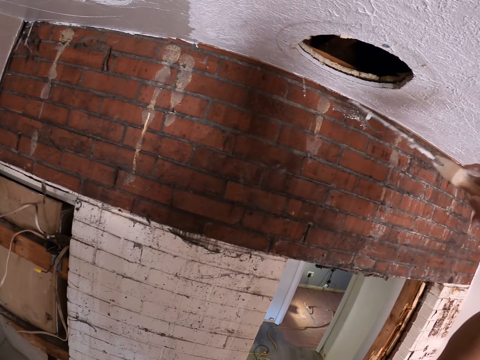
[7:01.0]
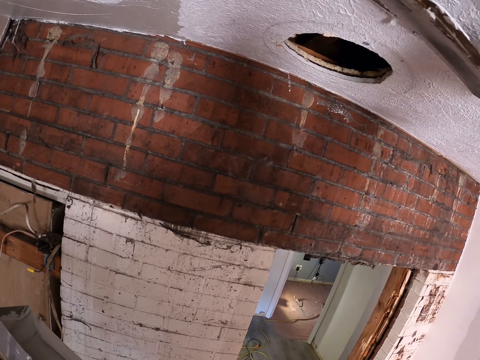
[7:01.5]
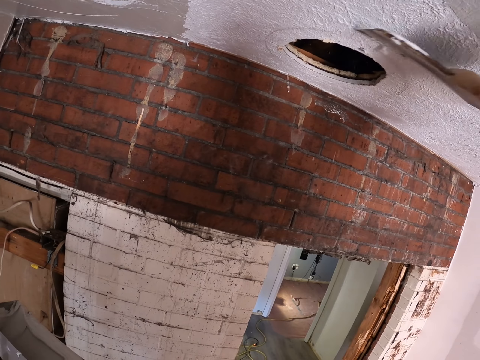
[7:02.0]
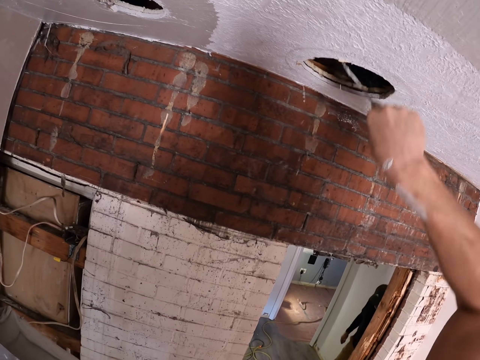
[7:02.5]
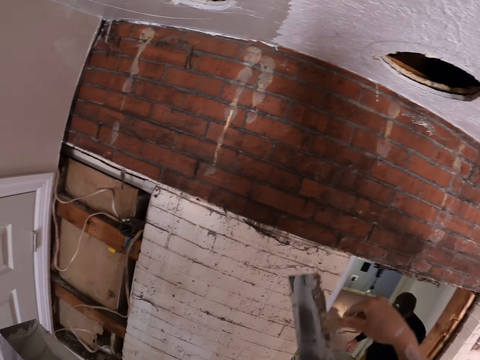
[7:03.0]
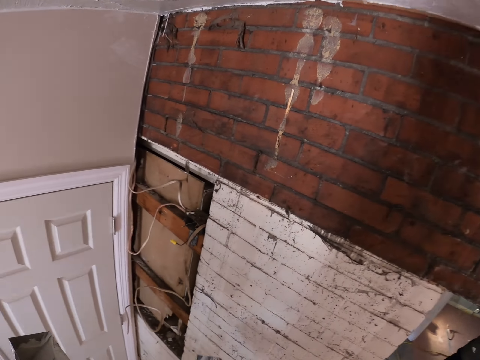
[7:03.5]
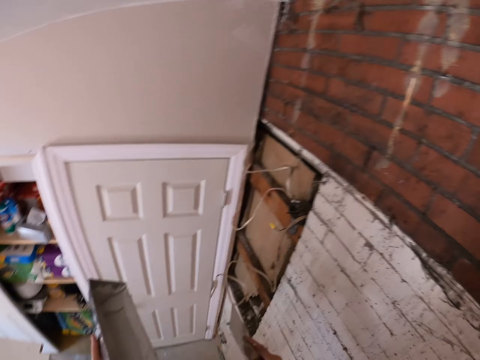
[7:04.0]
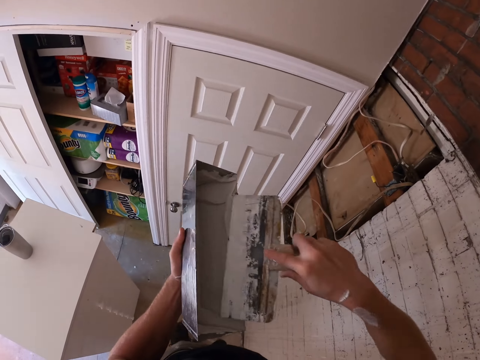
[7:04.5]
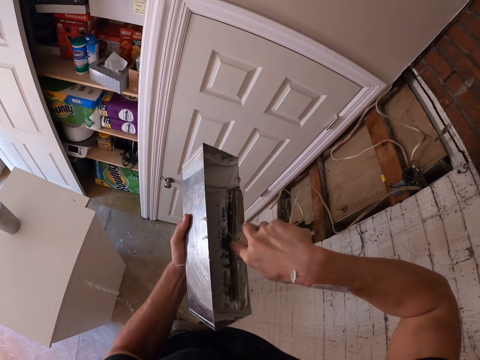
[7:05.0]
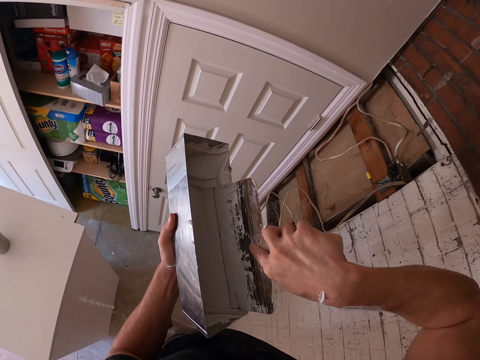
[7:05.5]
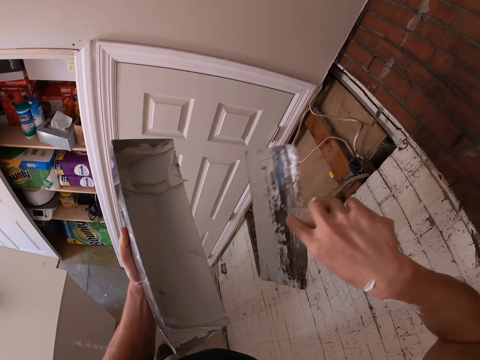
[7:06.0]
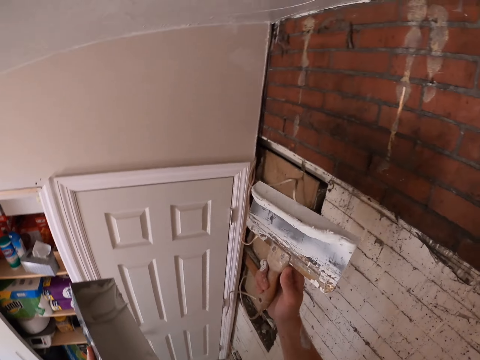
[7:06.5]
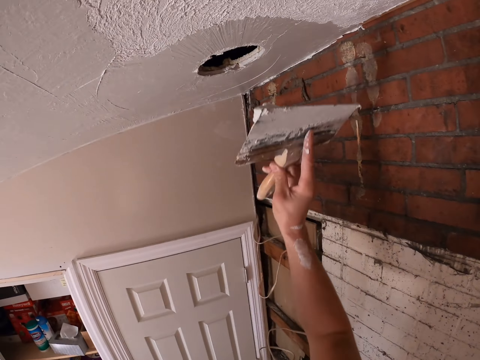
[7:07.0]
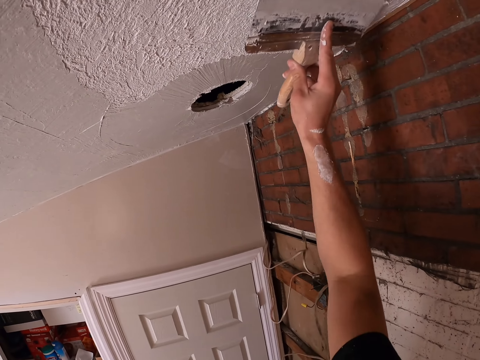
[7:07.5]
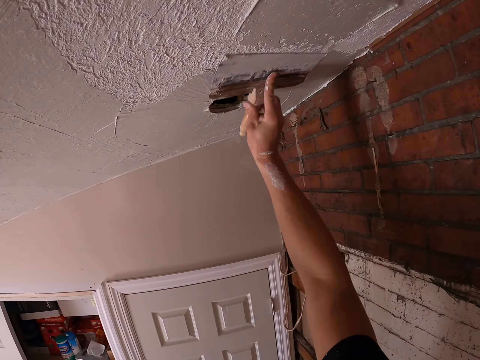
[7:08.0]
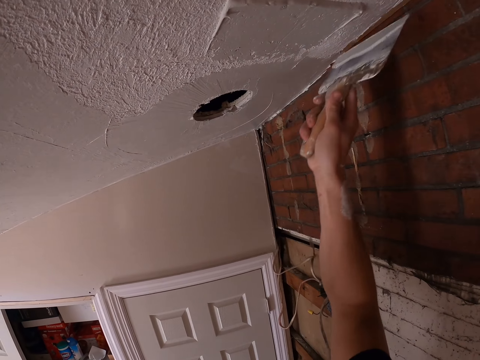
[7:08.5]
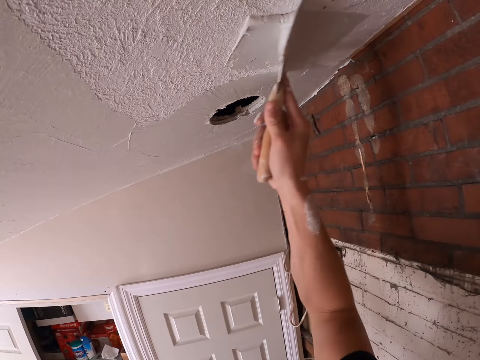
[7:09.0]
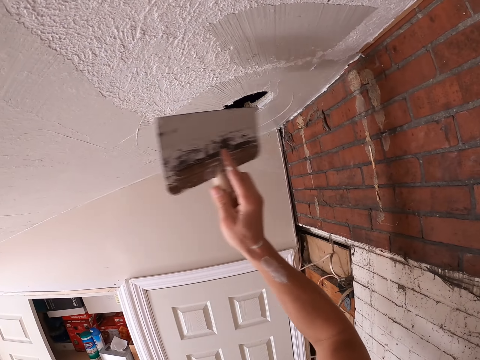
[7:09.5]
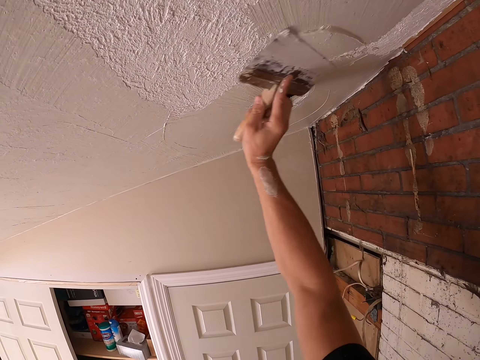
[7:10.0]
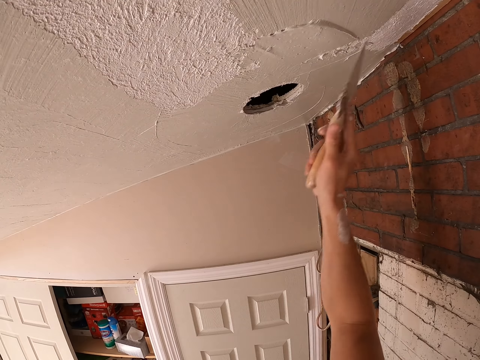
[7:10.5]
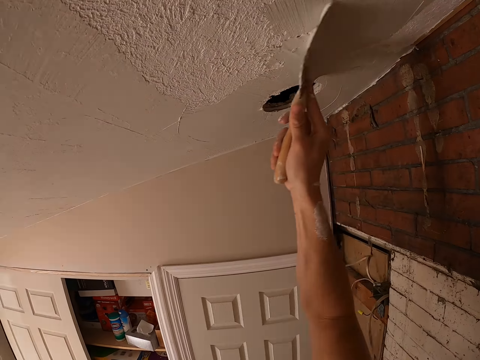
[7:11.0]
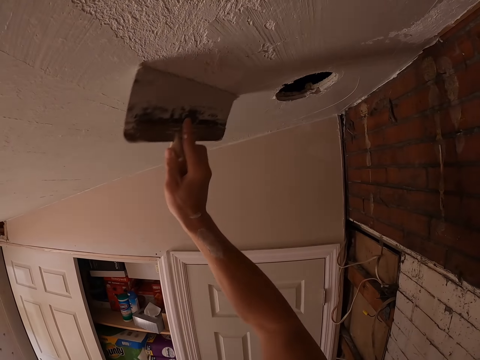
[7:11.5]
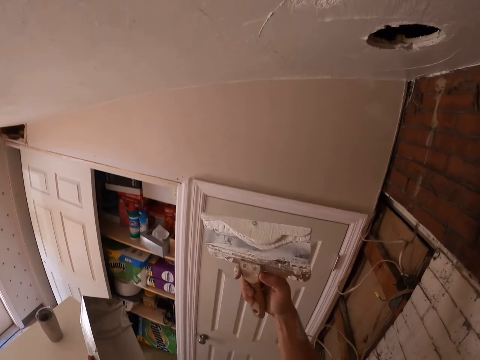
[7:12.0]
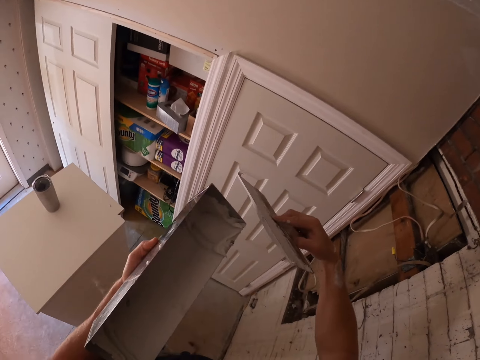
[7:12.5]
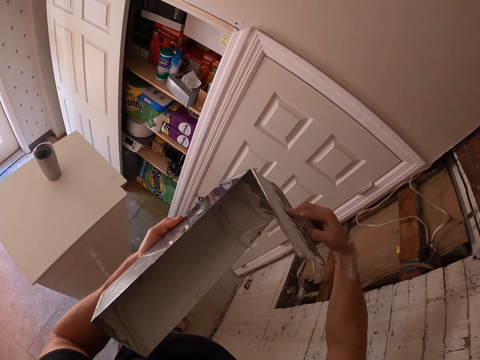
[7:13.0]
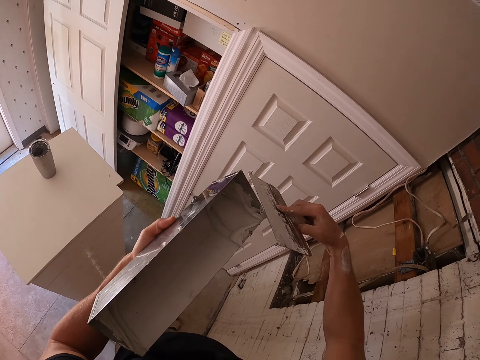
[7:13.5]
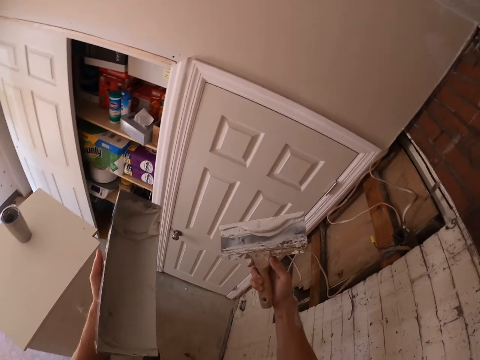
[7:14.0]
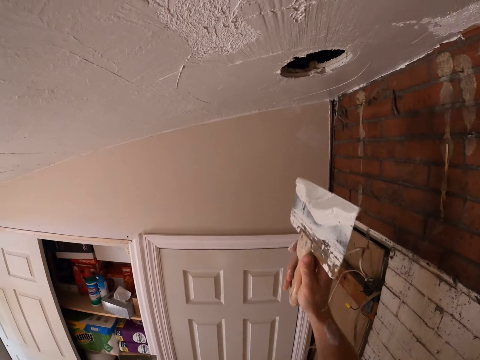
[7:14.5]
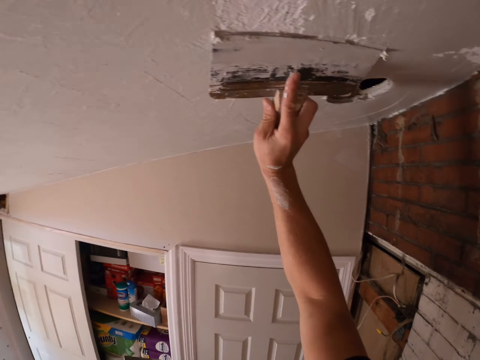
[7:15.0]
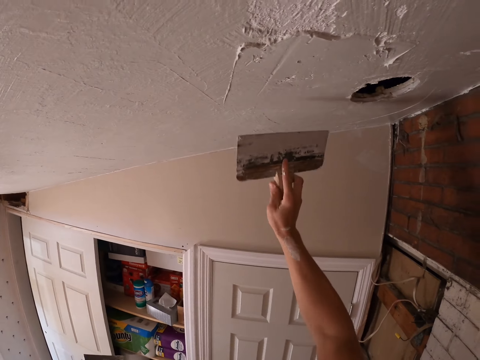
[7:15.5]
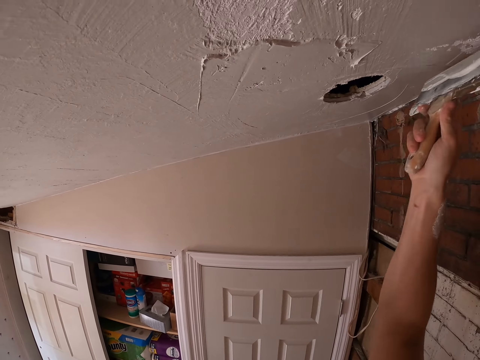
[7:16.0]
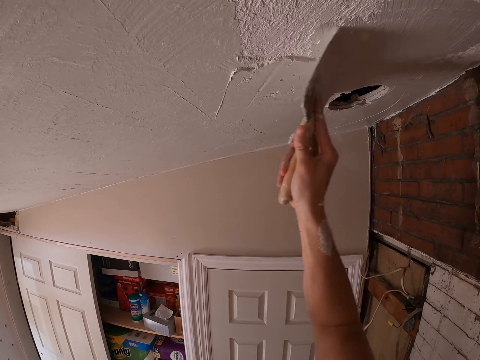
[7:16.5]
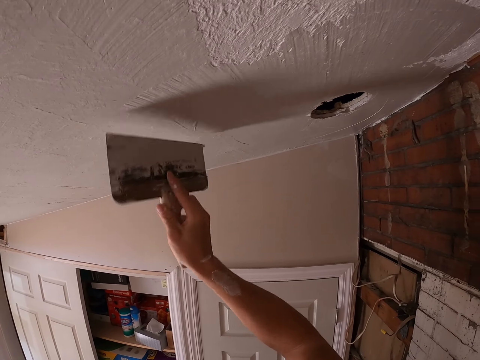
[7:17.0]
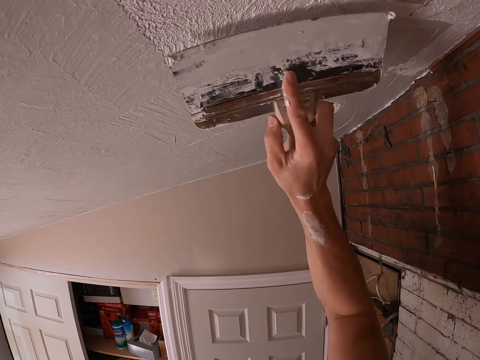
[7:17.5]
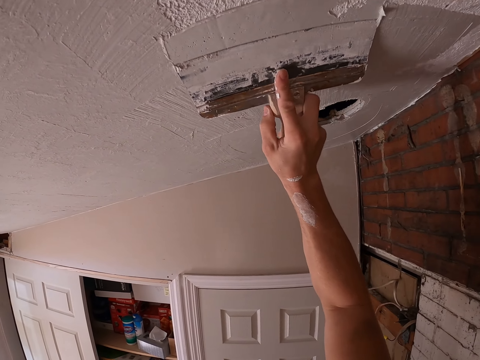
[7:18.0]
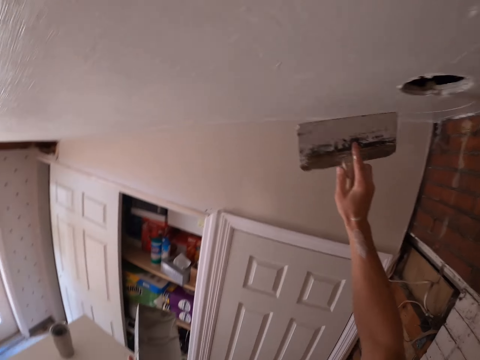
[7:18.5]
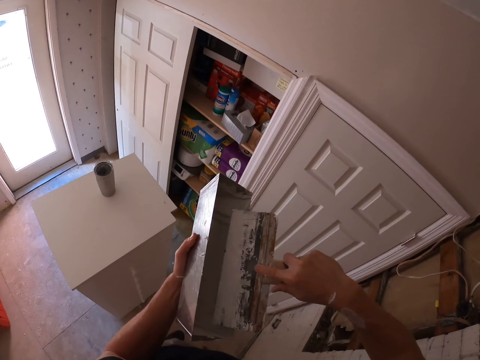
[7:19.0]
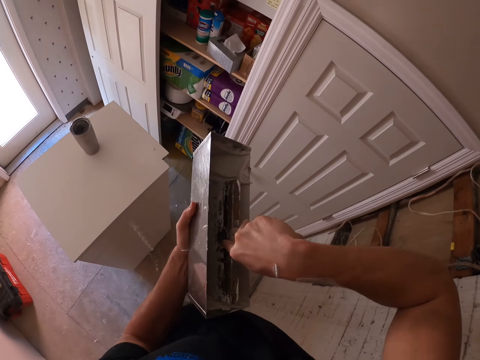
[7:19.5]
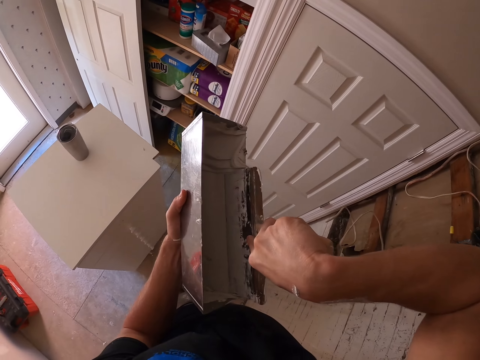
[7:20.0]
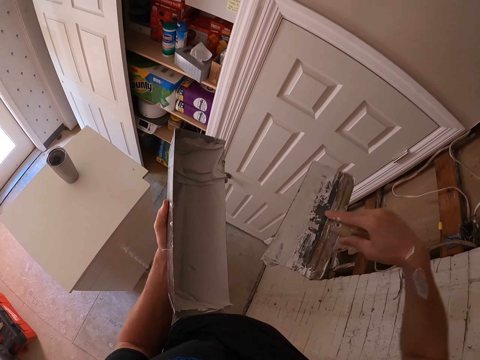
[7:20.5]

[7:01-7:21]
The camera wearer stares around. They pick the paint or plaster with a brush from the container. They stare at the brush in a right hand. They paint the ceiling wall with a paint brush or putty plaster. They remove the paint brush from the wall. They stare at the brush in the right hand. They wipe the brush with a container. They paint the ceiling wall with the paint brush. They remove the paint brush from the wall. They stare around. They pick the paint with the brush from the container.

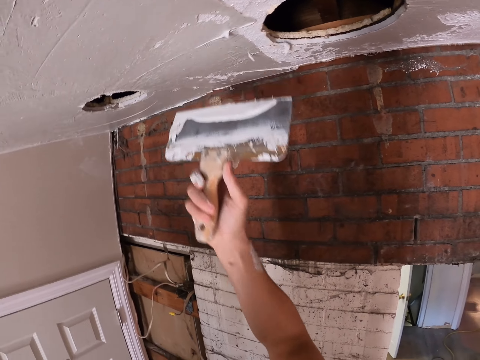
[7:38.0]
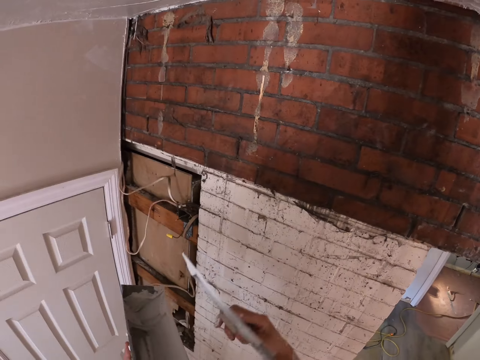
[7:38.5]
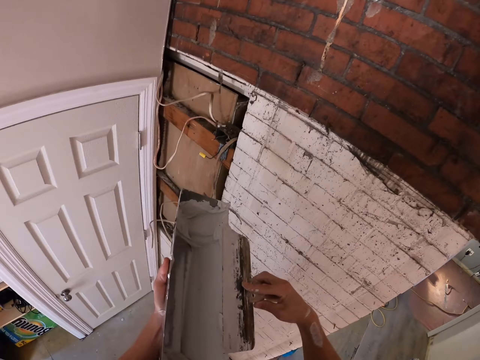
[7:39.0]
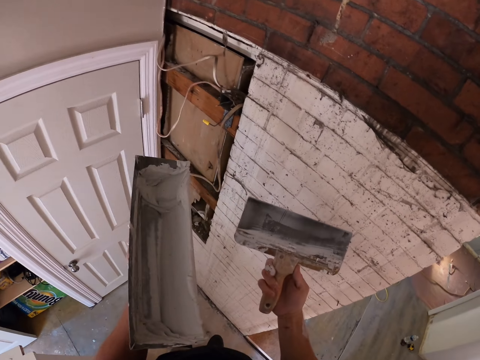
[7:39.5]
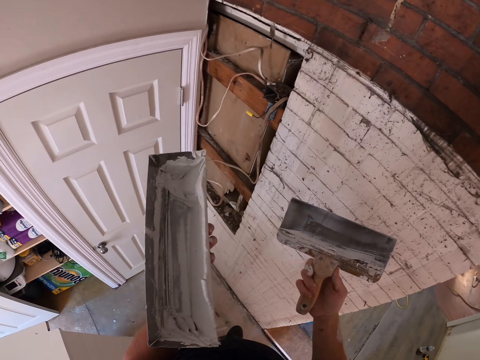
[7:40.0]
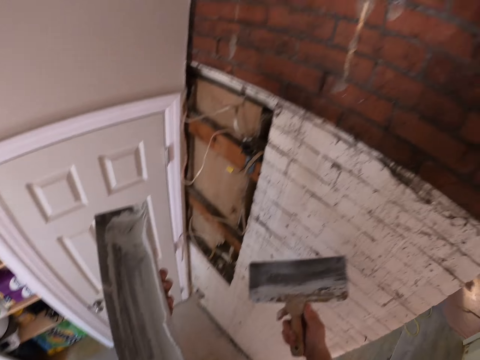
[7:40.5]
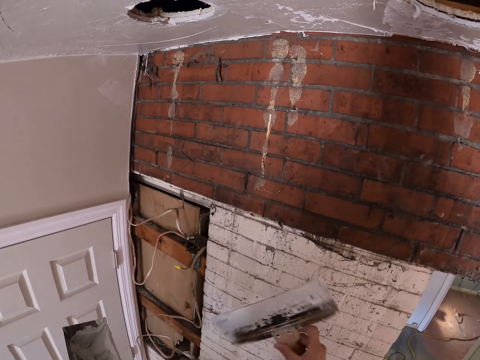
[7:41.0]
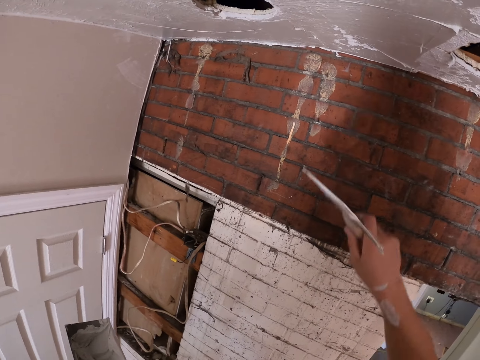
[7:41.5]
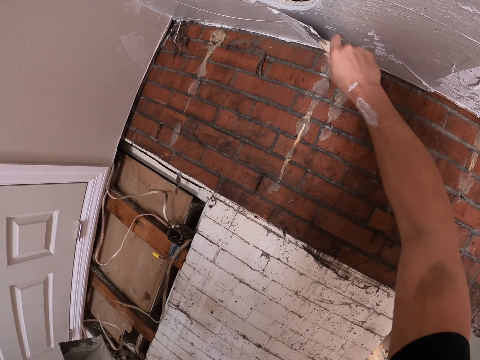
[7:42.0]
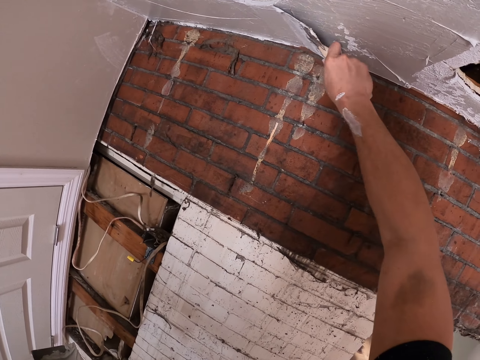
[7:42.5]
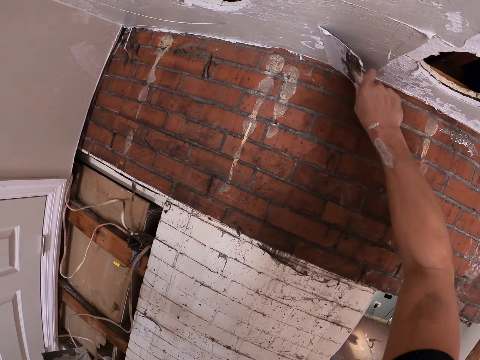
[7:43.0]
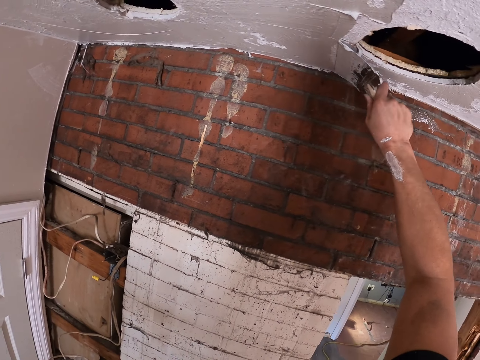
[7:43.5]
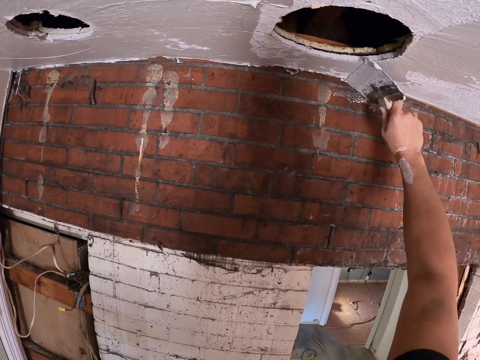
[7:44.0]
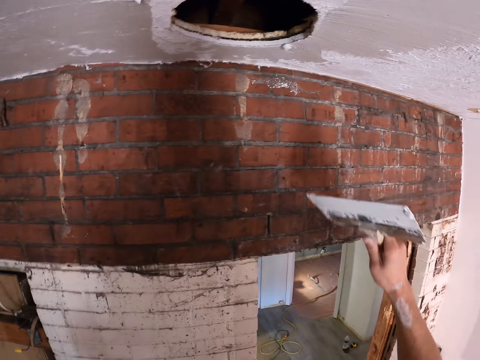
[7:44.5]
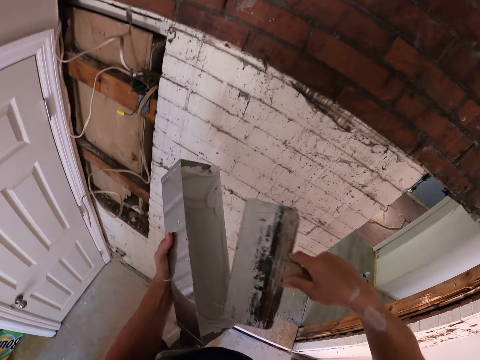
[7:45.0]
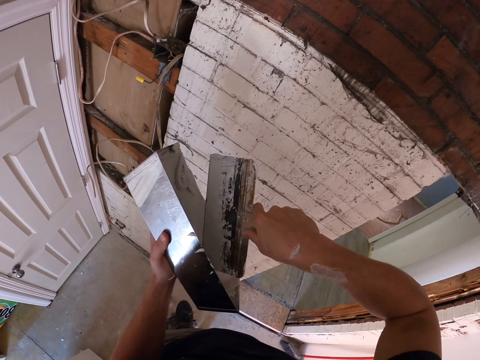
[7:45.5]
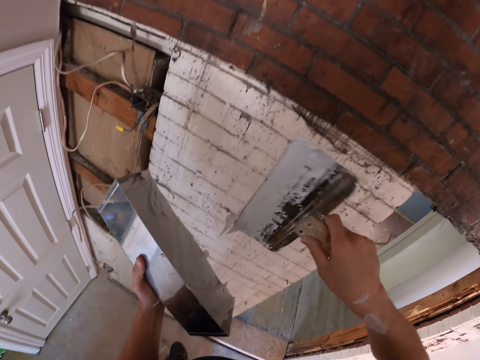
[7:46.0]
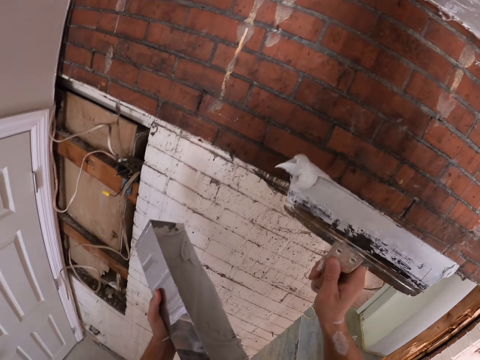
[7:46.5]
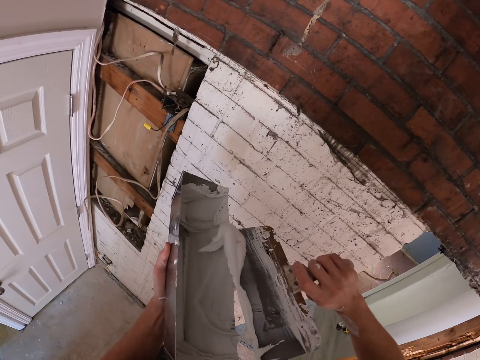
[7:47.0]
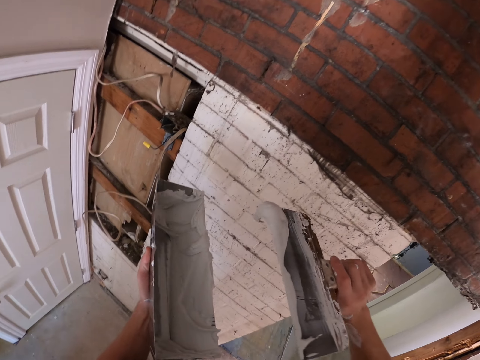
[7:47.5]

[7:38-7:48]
The camera wearer removes the paint brush from the wall. They stare at the paint brush in the right hand. They wipe the brush with a container. They stare at the paint brush in the right hand. They paint the ceiling wall with the paint brush. They remove the paint brush from the wall. They stare at the paint brush in the right hand. They pick the paint or plaster with the brush from the container.
